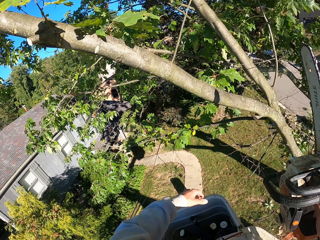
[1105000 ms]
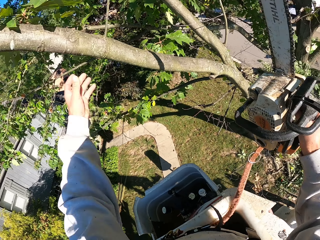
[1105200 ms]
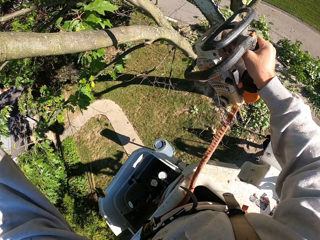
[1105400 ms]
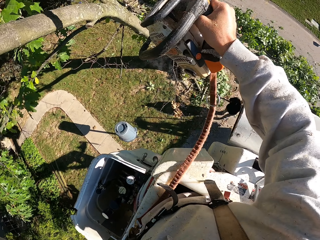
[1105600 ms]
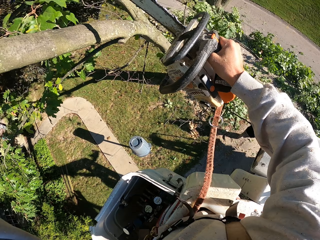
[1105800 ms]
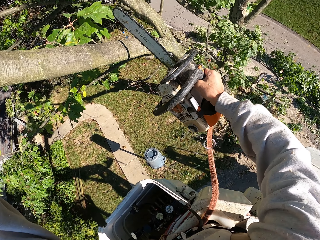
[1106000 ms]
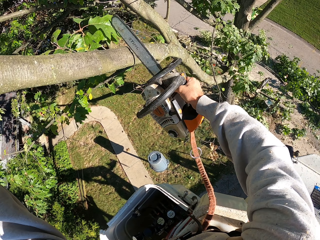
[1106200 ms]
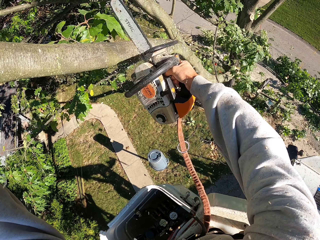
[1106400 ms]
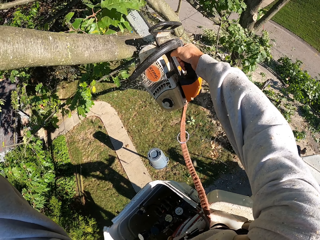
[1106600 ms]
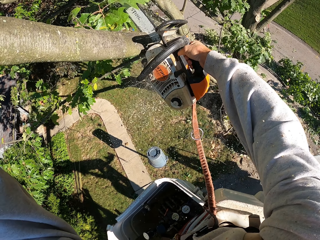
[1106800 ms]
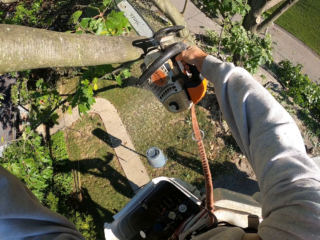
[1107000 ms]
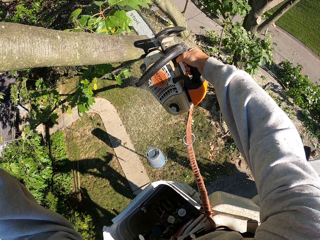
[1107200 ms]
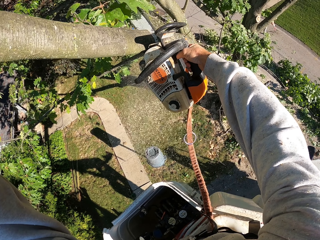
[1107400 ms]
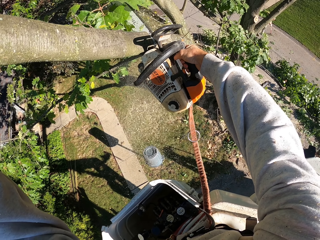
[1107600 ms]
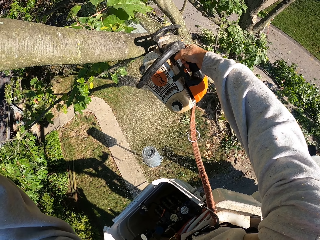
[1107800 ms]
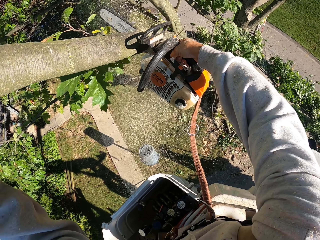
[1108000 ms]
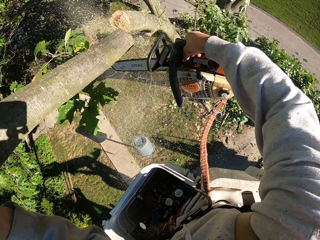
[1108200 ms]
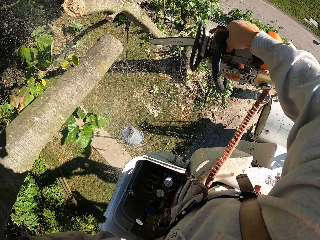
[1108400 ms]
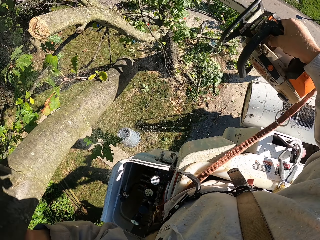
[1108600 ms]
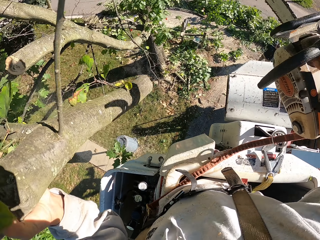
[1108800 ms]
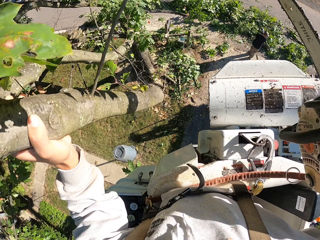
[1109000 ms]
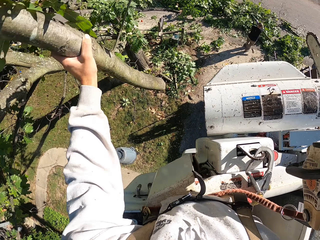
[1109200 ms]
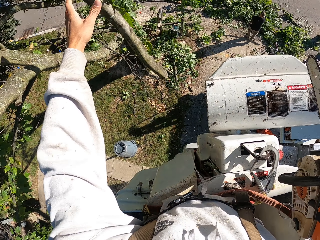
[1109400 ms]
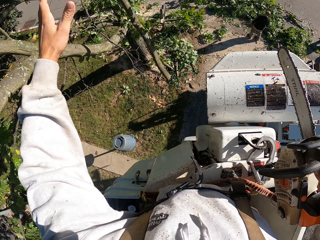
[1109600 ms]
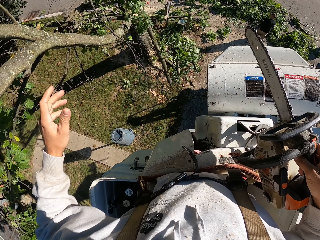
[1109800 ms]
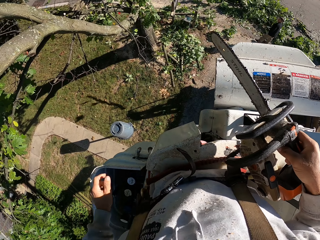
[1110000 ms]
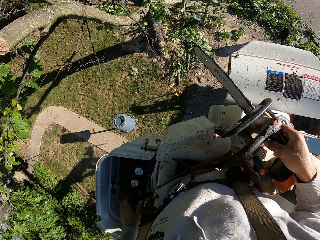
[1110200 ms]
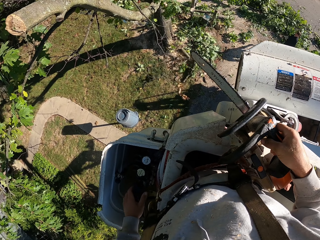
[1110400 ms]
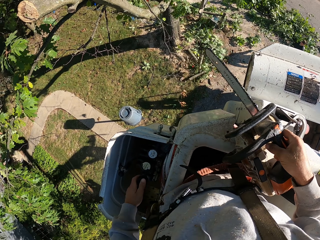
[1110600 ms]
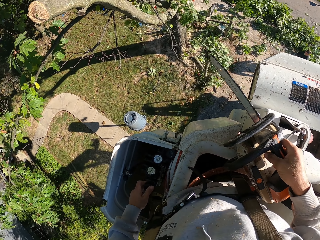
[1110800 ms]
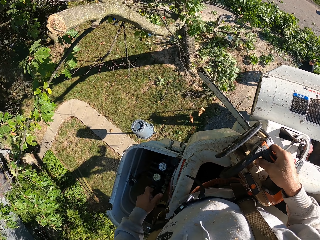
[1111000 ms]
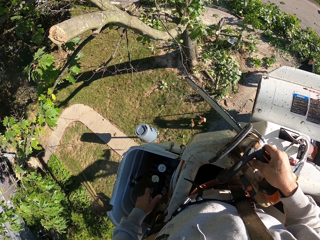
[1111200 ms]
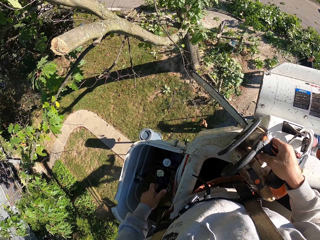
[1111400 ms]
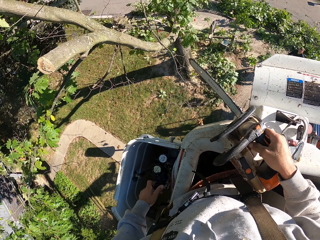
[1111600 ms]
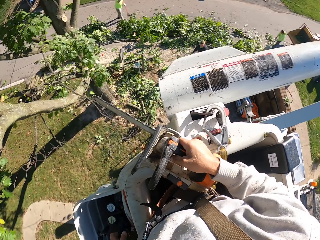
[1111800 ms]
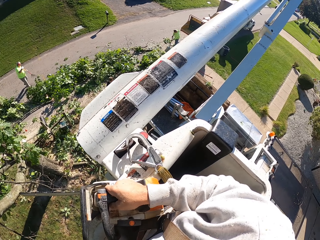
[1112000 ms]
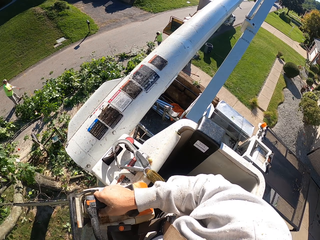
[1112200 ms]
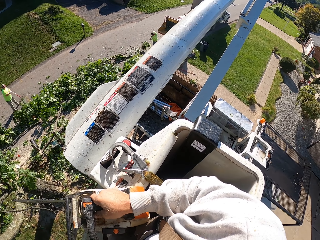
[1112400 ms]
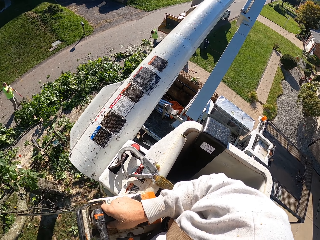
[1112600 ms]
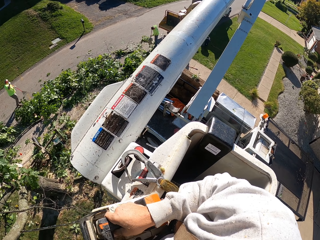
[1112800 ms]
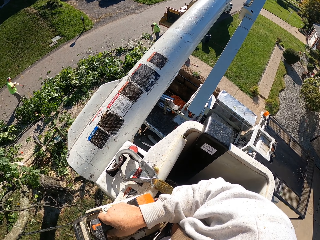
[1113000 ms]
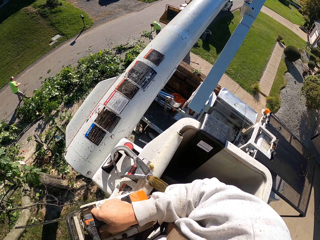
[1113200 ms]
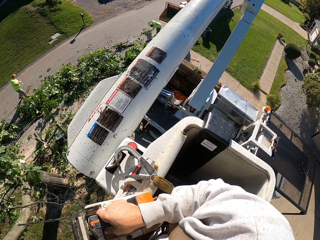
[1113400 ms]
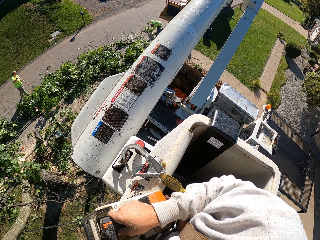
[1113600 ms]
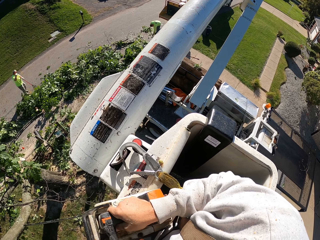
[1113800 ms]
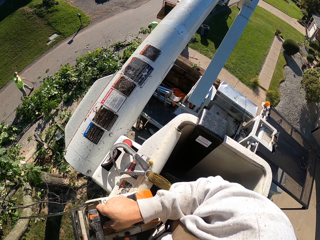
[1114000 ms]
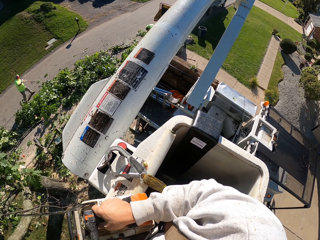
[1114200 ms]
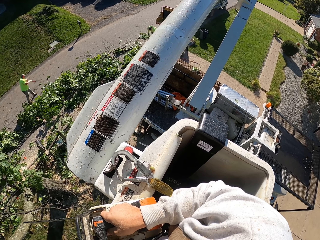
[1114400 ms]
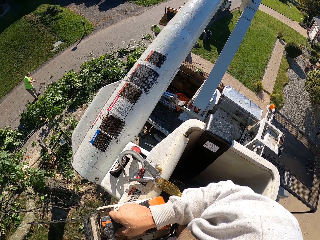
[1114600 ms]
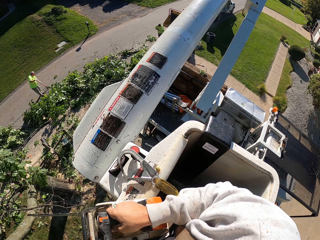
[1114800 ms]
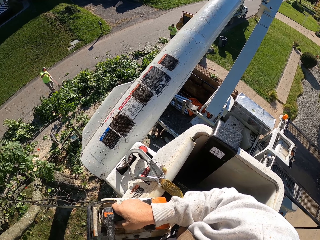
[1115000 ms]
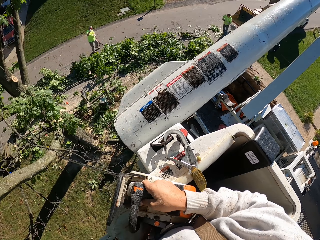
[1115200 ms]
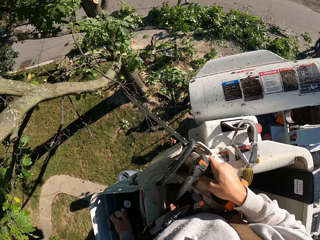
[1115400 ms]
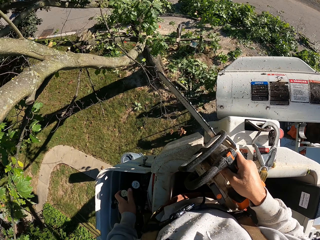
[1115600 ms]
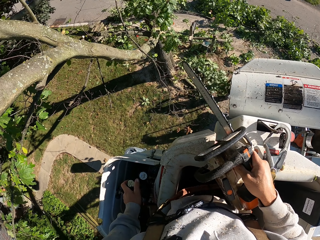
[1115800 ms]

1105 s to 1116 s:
The camera wearer touches the tree. He cuts a tree branch from the tree with the chain saw in his right hand. He holds the tree branch with his left hand. He throws the tree branch in his left hand to the ground. He operates the tree bucket truck with his left hand. A man sweeps some tree branches on the ground with a rake in both hands. The camera wearer looks around.

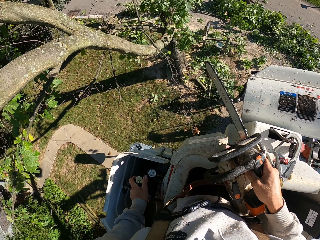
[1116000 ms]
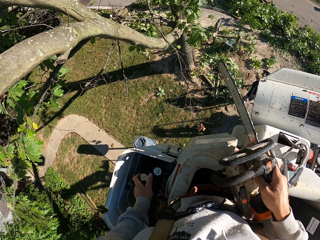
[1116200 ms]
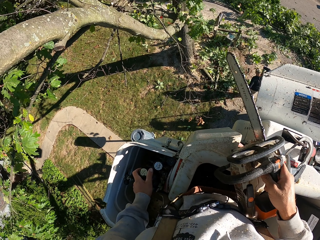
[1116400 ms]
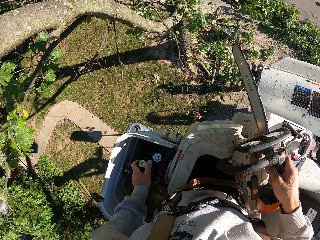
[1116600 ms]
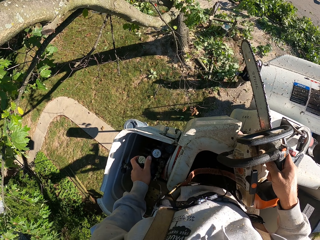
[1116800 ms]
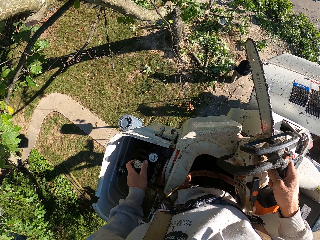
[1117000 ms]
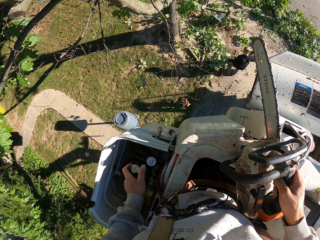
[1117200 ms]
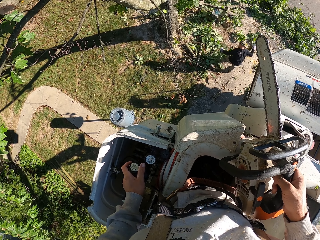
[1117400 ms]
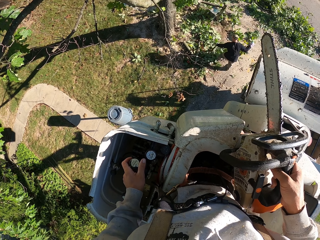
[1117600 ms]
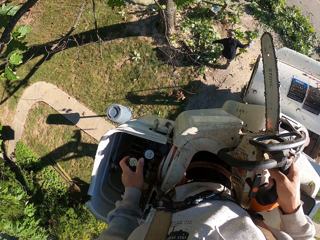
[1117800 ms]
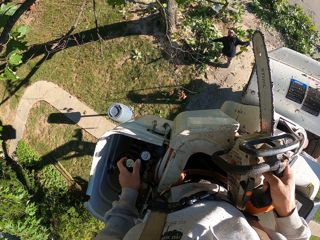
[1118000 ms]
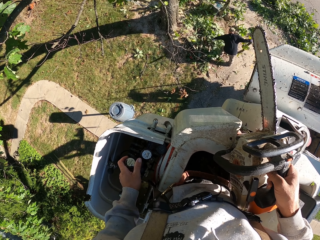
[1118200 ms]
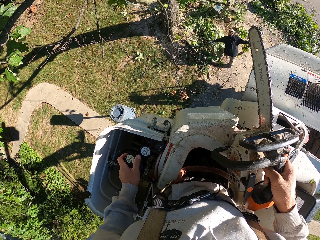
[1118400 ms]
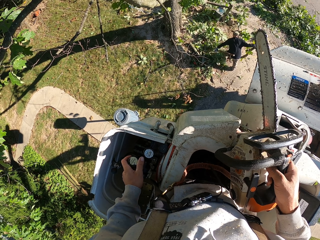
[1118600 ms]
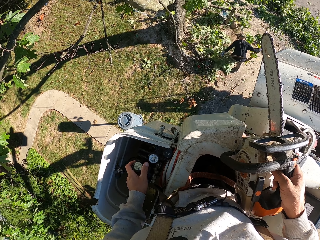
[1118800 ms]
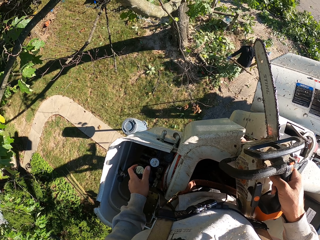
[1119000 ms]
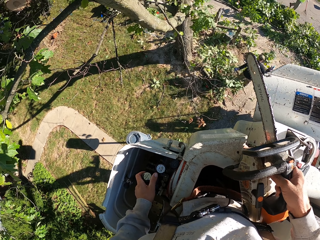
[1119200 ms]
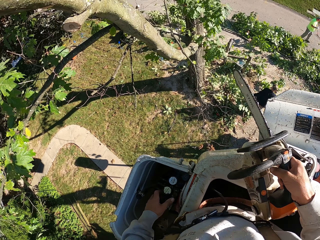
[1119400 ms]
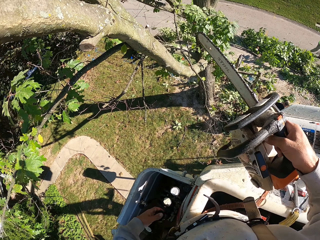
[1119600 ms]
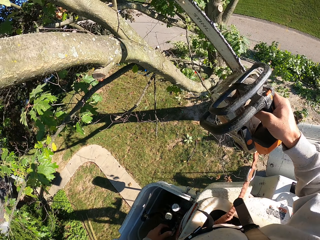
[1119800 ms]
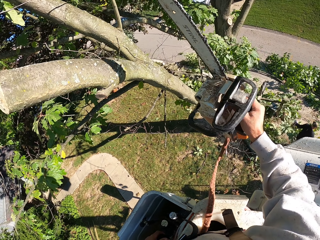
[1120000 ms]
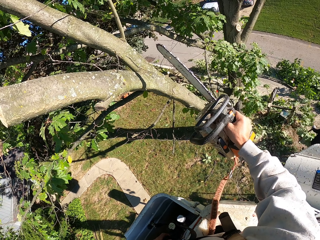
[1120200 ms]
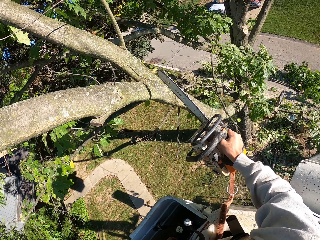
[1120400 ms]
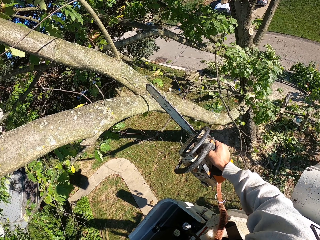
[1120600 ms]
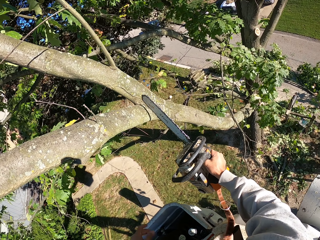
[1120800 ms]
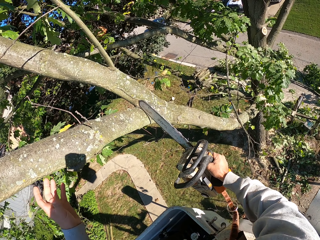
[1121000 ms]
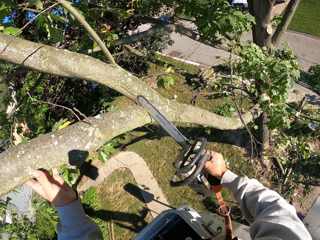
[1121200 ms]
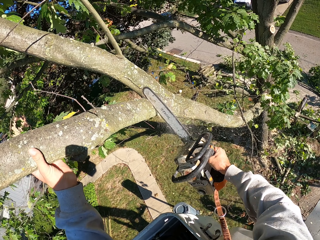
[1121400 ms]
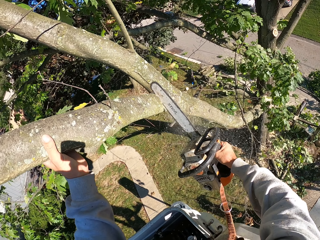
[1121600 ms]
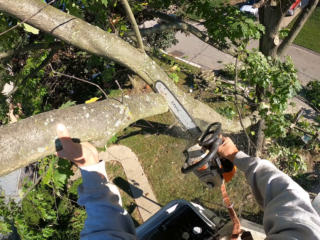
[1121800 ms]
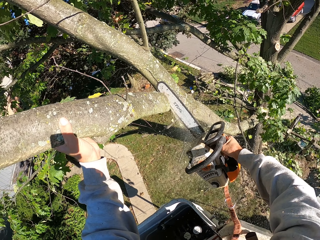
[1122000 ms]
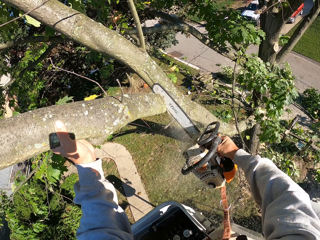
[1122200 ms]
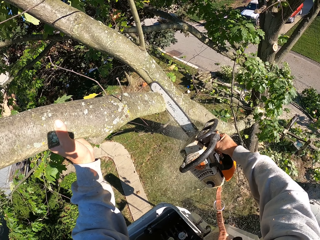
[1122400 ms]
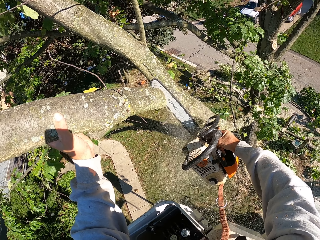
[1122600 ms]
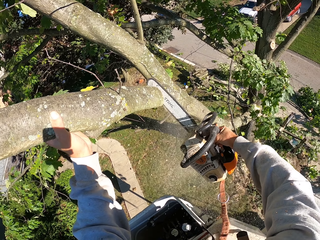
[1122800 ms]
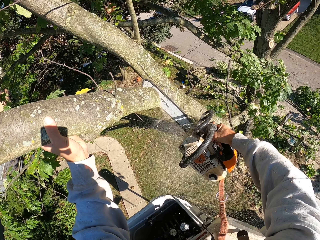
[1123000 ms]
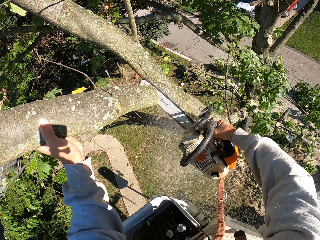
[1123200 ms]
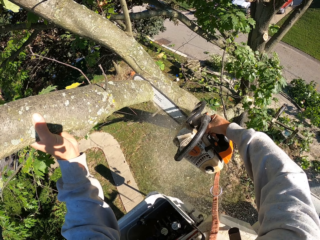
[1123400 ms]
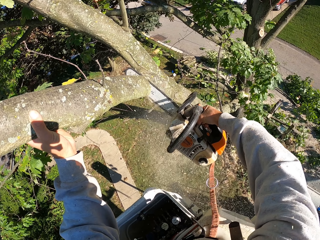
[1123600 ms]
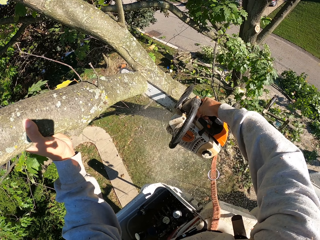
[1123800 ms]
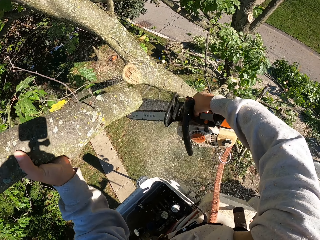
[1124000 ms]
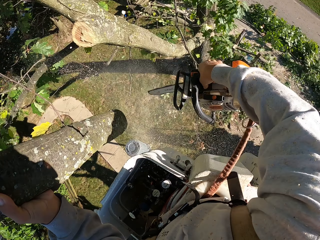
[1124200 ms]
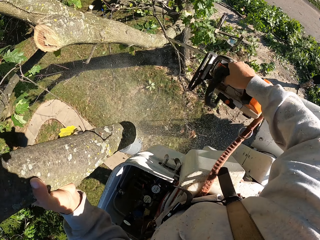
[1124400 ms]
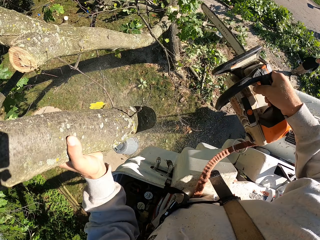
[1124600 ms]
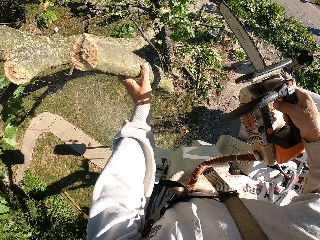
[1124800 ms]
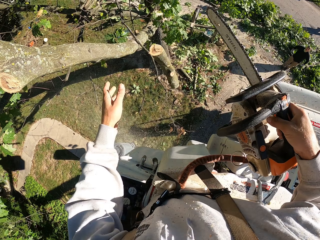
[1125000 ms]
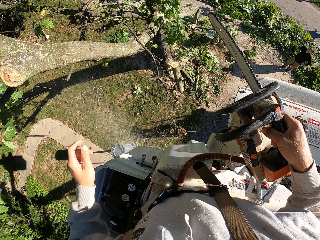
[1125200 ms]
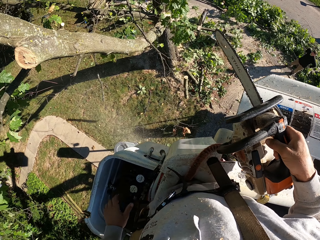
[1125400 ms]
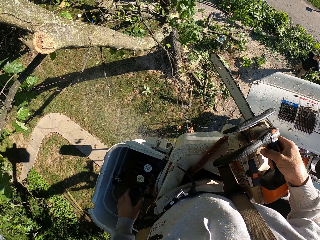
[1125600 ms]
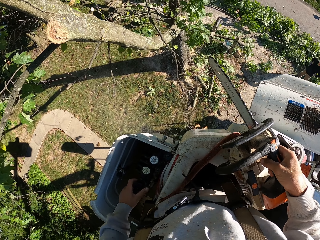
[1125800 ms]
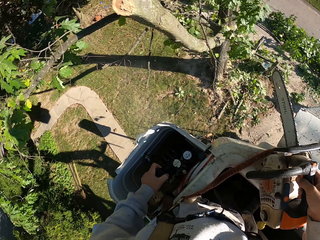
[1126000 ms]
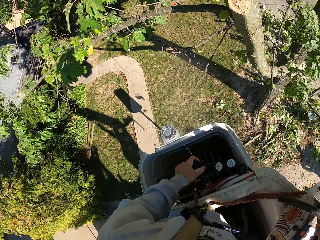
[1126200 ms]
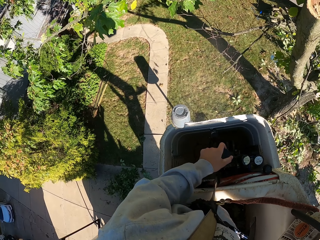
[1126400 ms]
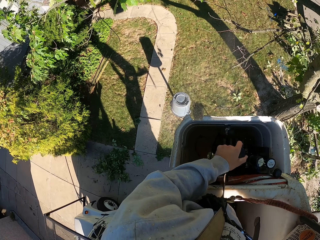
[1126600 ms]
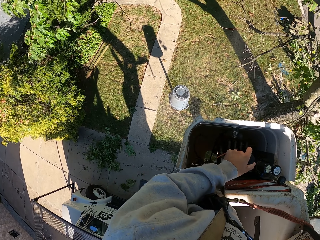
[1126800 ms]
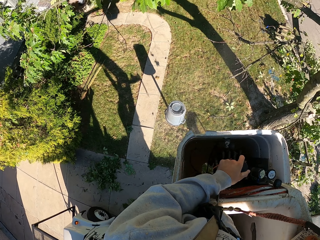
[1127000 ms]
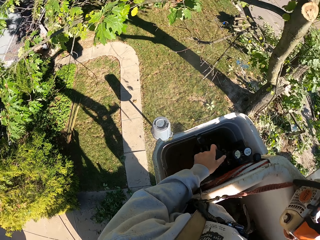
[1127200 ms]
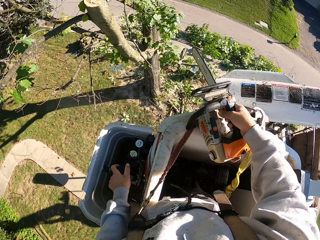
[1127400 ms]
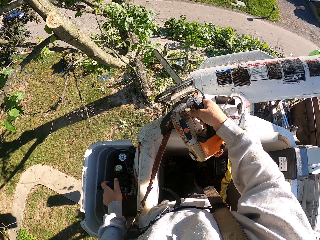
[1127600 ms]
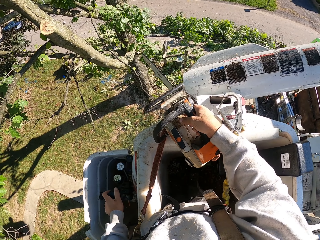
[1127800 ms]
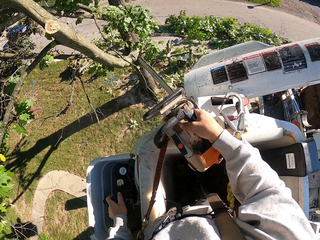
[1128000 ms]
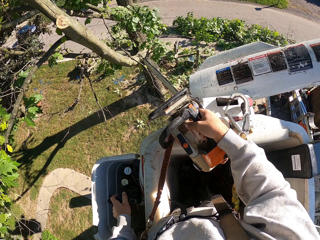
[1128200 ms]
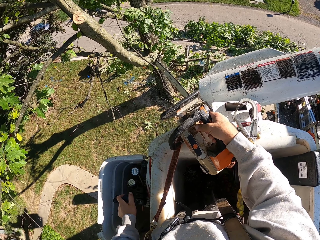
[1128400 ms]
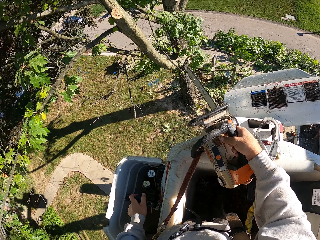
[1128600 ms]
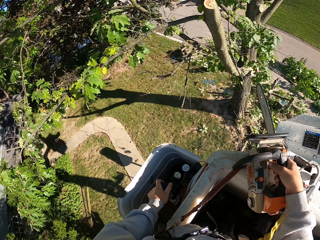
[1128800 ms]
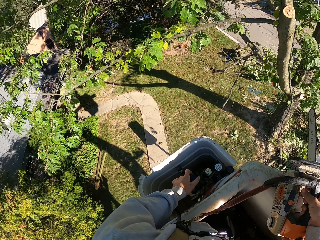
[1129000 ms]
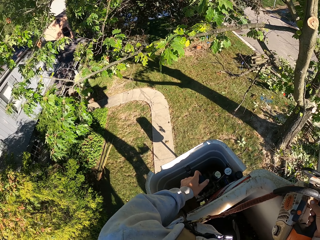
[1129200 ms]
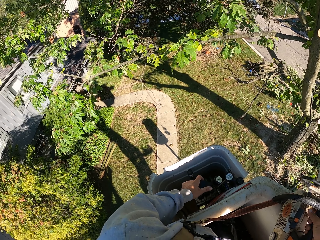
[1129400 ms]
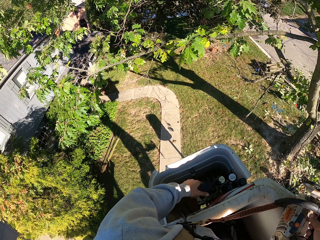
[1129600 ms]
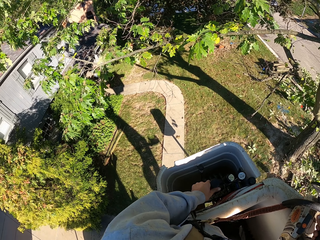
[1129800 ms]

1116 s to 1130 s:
A man picks the tree. The camera wearer holds a tree branch with his left hand. He cuts the tree branch from the tree with the chain saw in his right hand. He throws the tree branch in his left hand to the ground. He operates the tree bucket truck with his left hand. He looks around.
